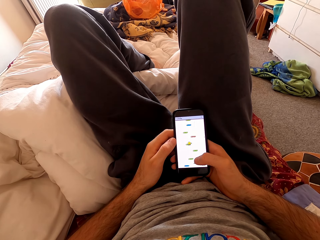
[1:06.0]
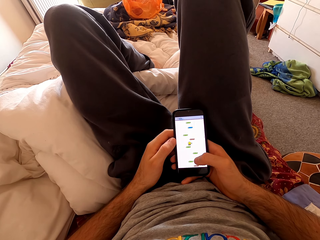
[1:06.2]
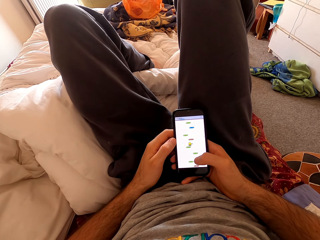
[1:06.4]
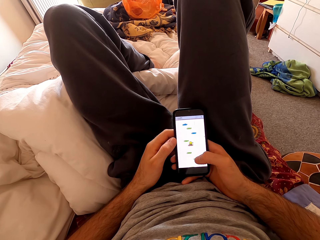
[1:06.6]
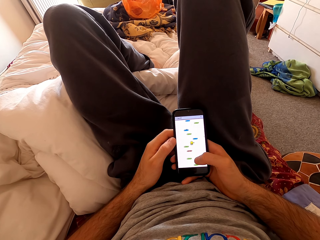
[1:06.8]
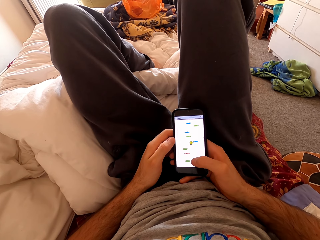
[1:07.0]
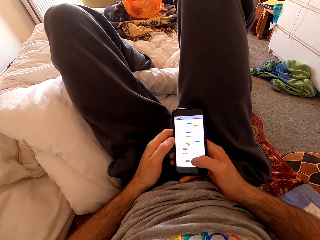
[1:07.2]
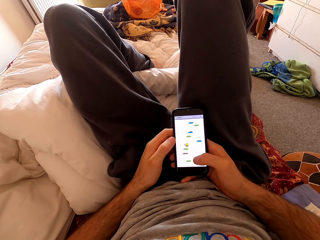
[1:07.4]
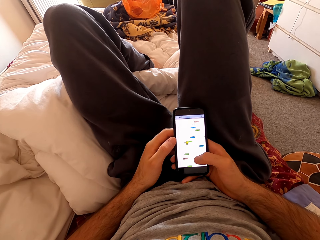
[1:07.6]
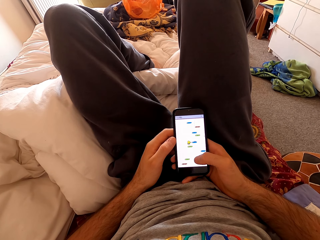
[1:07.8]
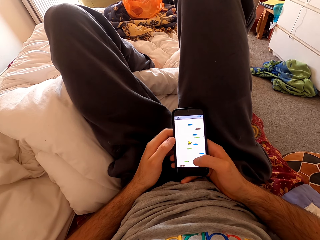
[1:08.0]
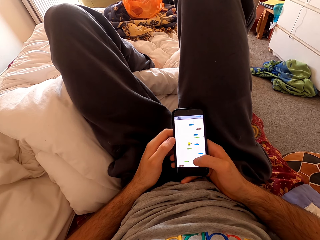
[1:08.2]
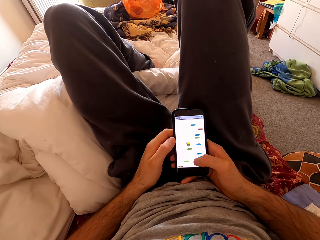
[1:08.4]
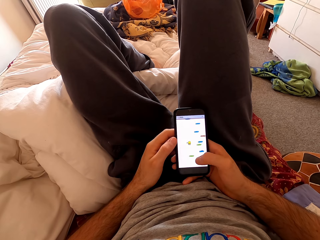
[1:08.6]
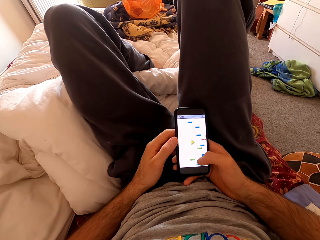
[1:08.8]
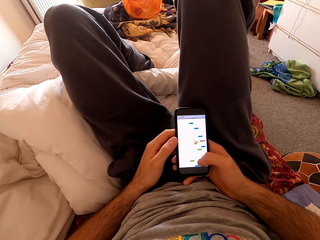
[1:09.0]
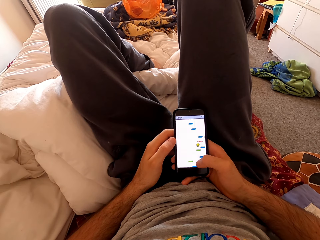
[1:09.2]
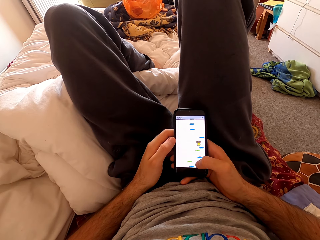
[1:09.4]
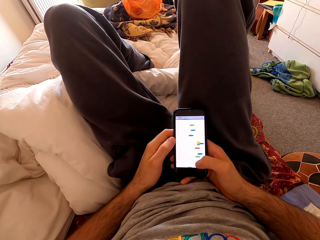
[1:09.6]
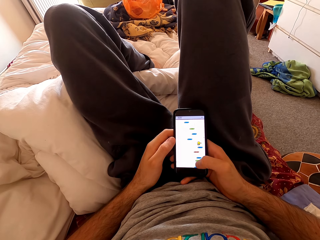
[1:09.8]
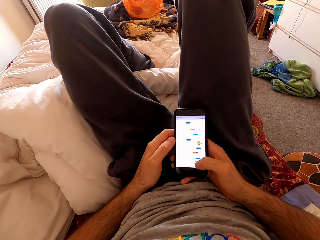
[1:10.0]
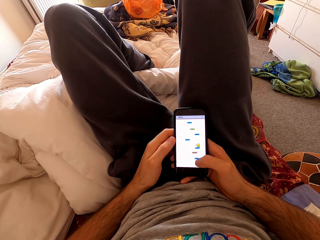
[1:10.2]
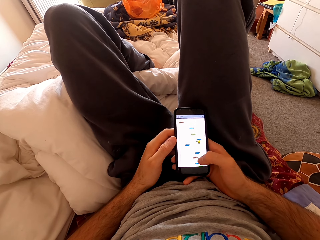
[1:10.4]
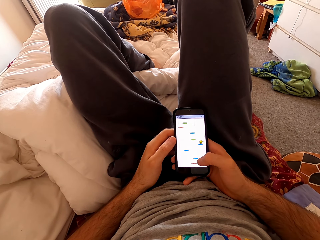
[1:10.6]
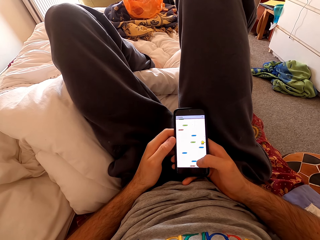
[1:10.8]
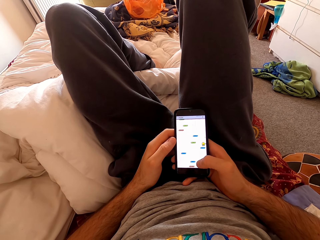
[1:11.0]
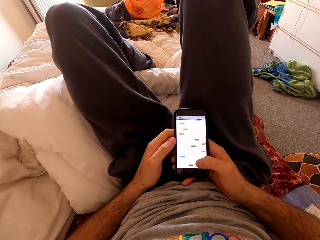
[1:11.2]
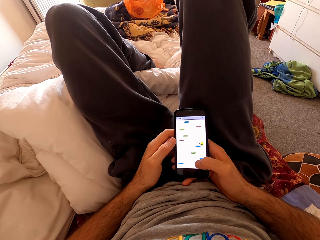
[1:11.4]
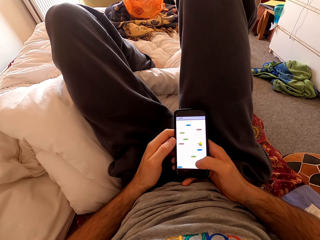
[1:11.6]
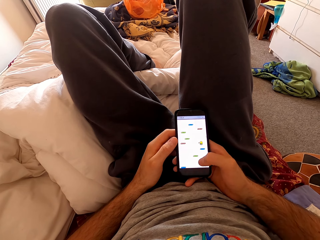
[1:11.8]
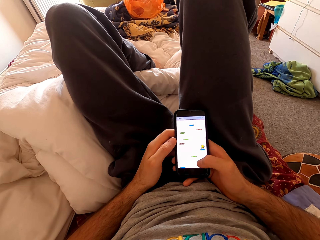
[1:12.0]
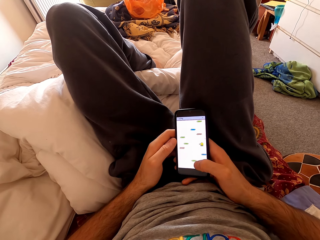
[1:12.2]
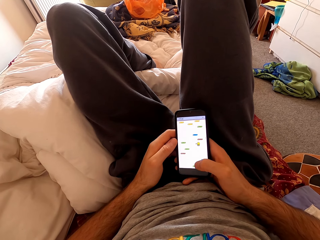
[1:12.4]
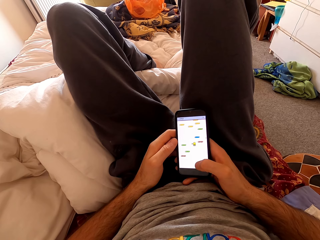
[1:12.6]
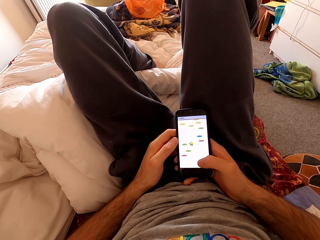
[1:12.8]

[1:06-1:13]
The camera wearer moves his hand slightly.

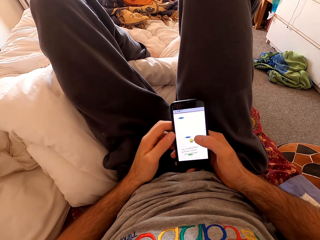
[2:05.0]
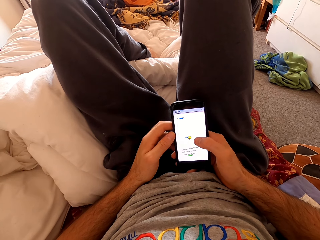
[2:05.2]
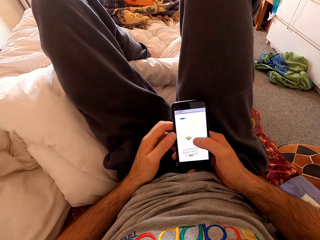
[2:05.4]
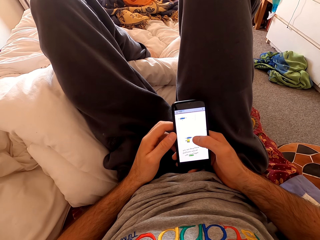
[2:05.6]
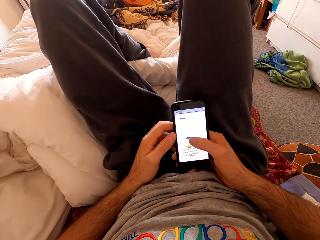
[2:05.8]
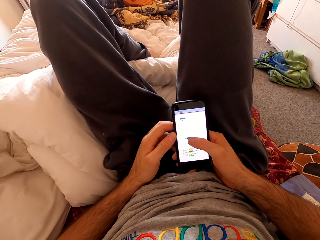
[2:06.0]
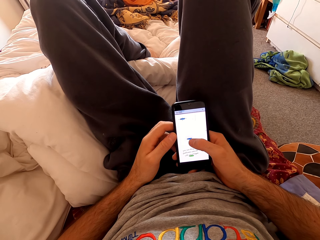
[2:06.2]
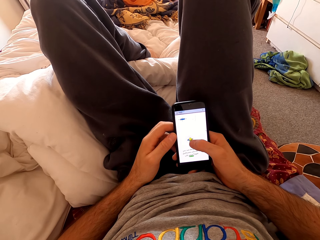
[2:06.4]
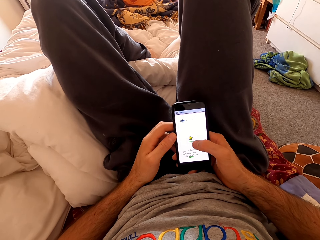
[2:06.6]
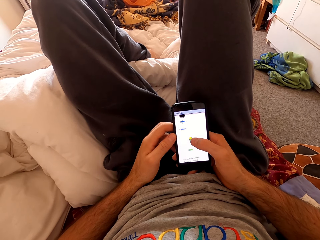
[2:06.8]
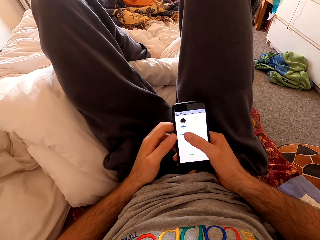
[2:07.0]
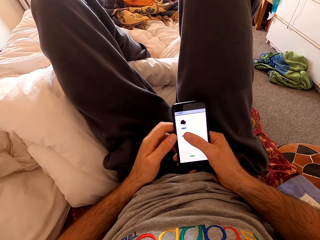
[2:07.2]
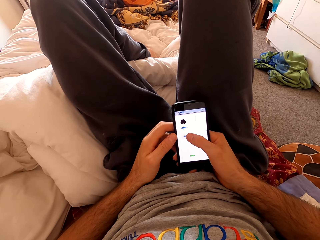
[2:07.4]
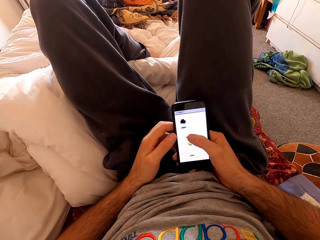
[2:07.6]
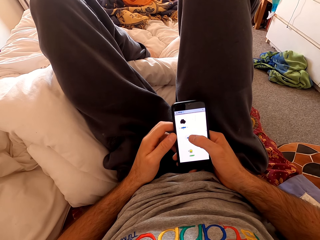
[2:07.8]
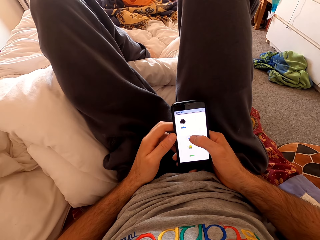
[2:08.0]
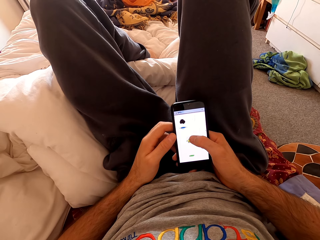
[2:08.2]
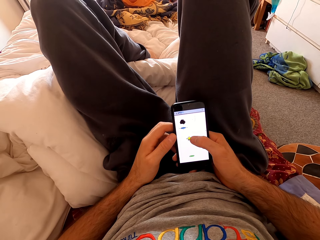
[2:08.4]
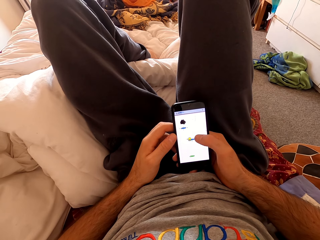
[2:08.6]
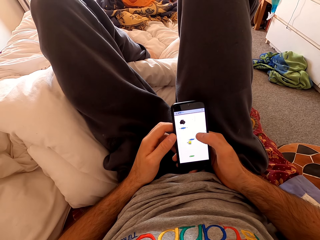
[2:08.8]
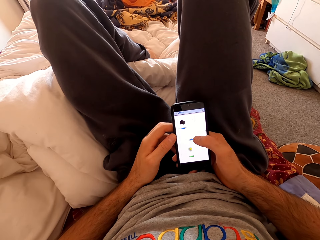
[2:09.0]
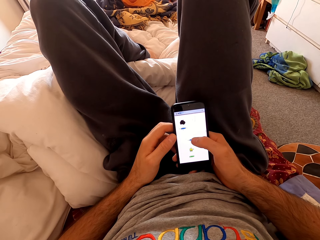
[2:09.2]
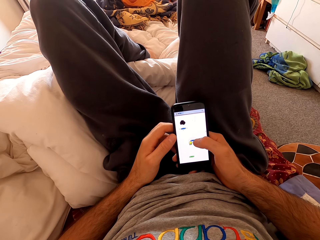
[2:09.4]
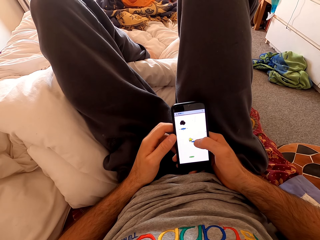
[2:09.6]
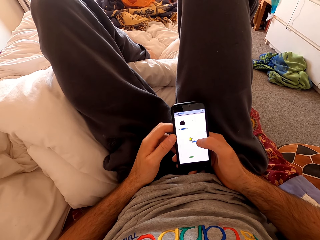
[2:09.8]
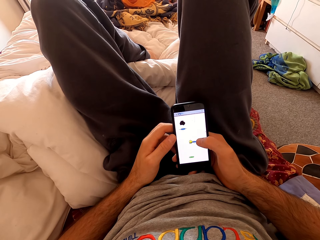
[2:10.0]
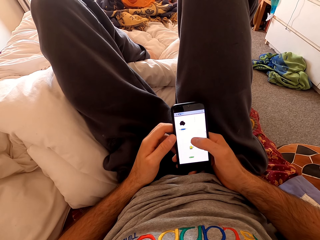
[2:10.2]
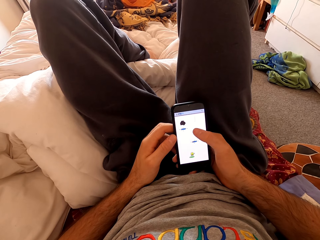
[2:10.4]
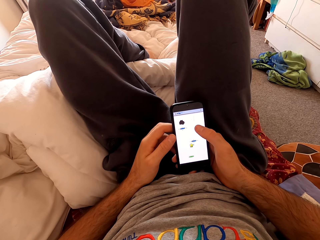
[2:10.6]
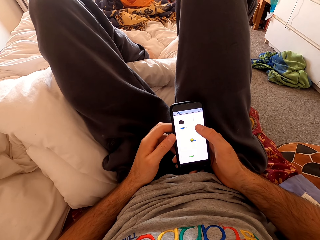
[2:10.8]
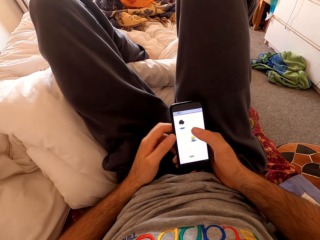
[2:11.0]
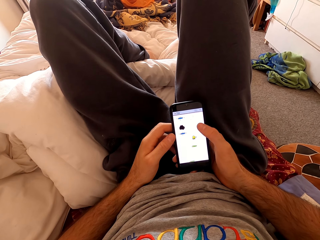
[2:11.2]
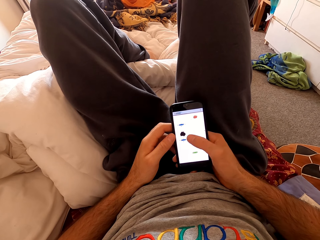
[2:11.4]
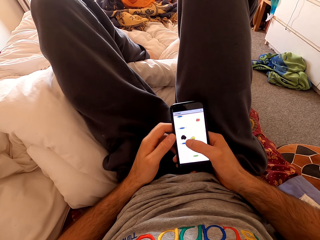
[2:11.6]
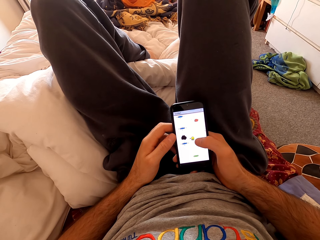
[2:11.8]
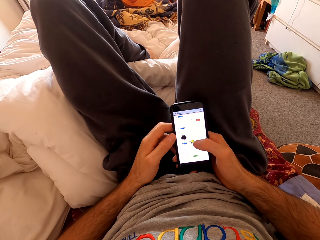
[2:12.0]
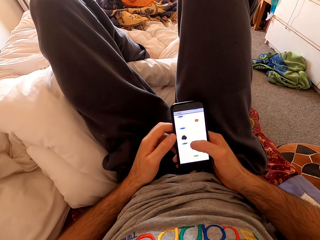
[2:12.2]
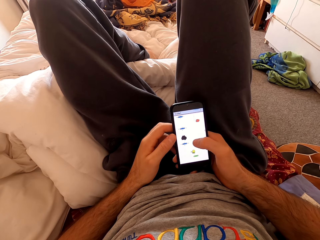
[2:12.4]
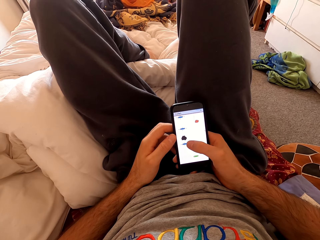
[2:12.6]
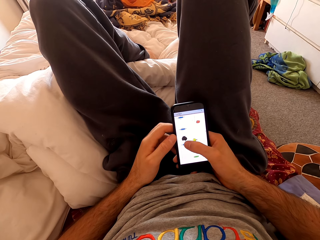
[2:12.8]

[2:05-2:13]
The camera wearer holds the screen. He moves his hand around the screen.

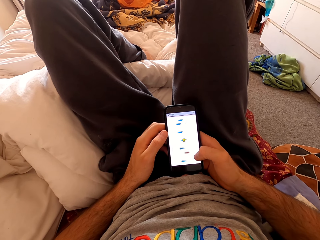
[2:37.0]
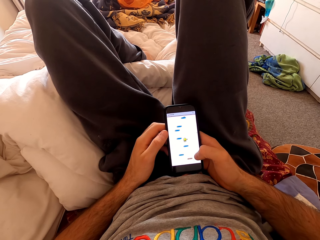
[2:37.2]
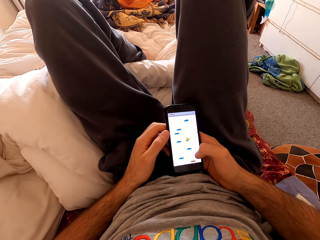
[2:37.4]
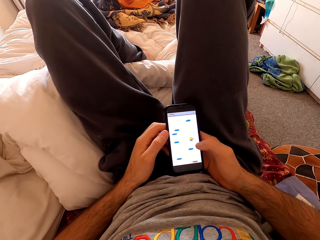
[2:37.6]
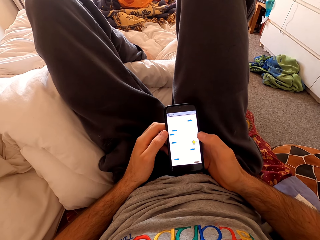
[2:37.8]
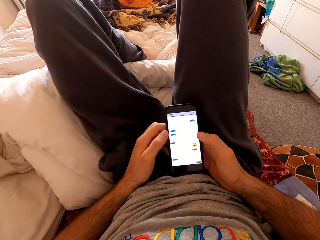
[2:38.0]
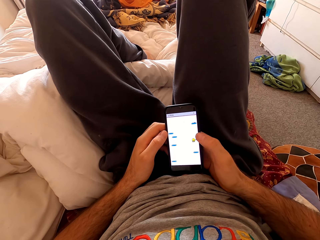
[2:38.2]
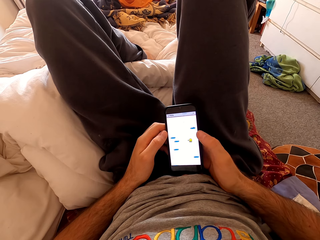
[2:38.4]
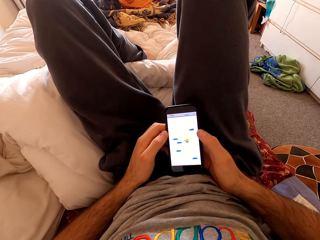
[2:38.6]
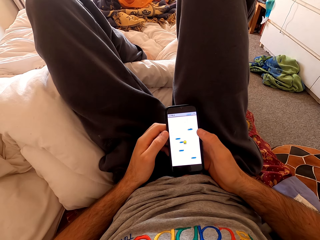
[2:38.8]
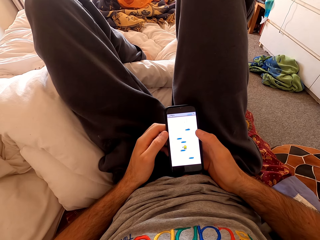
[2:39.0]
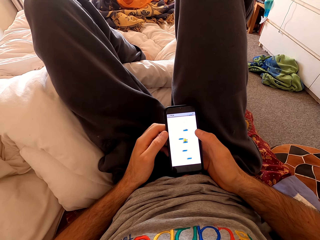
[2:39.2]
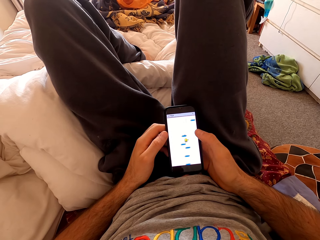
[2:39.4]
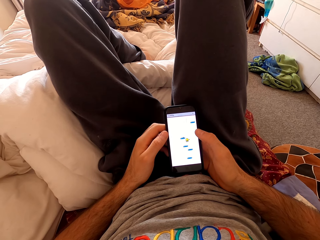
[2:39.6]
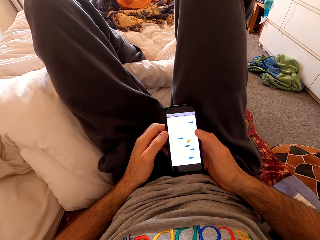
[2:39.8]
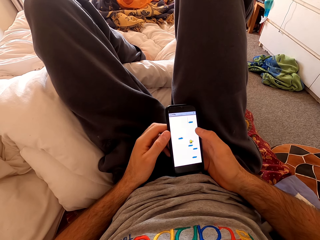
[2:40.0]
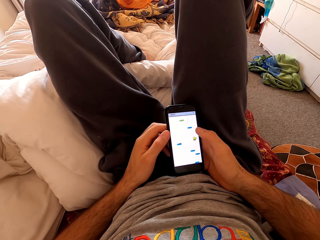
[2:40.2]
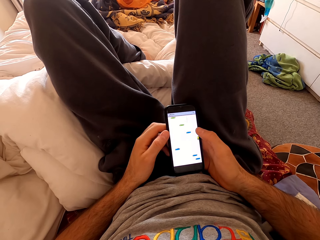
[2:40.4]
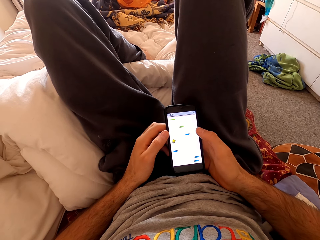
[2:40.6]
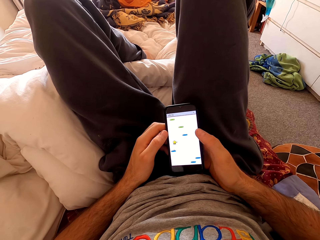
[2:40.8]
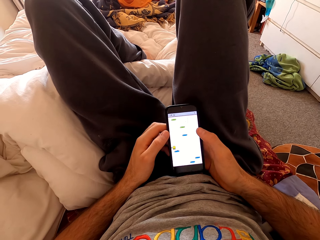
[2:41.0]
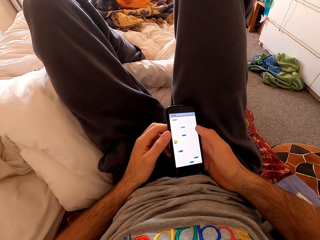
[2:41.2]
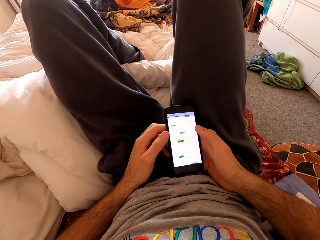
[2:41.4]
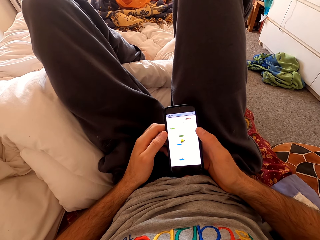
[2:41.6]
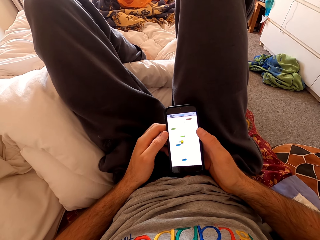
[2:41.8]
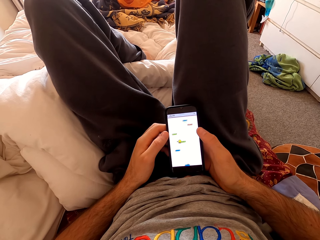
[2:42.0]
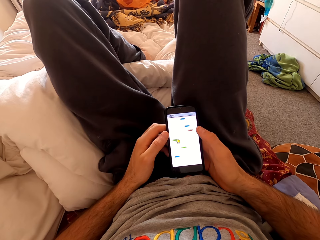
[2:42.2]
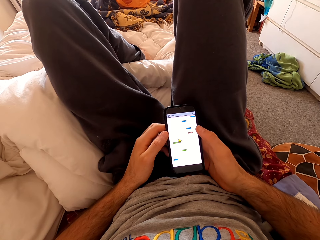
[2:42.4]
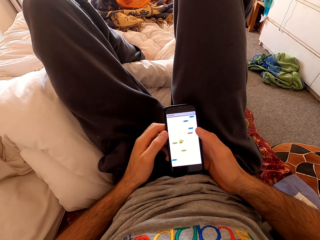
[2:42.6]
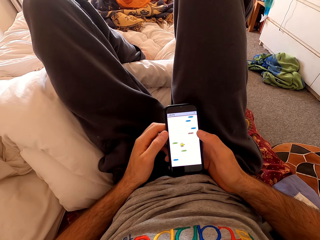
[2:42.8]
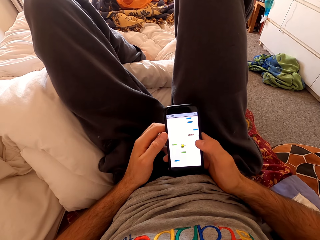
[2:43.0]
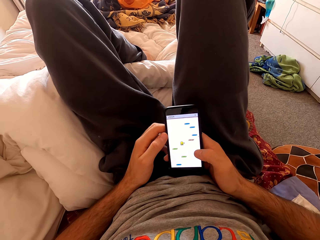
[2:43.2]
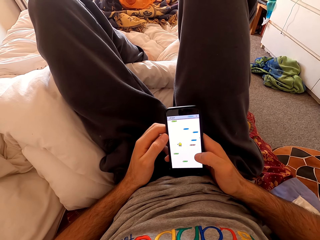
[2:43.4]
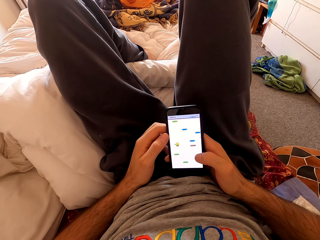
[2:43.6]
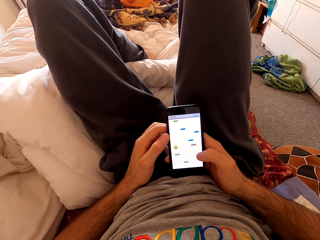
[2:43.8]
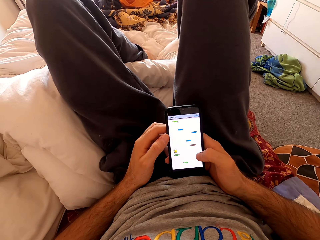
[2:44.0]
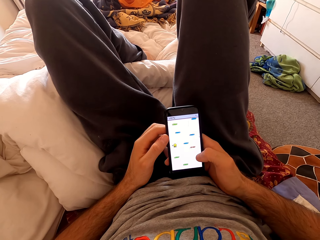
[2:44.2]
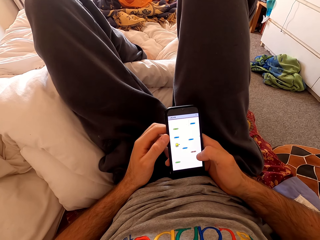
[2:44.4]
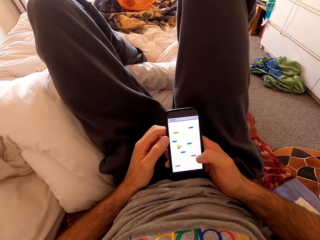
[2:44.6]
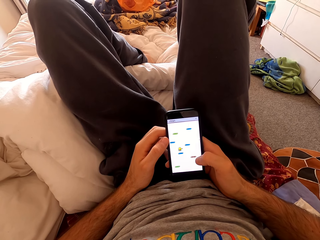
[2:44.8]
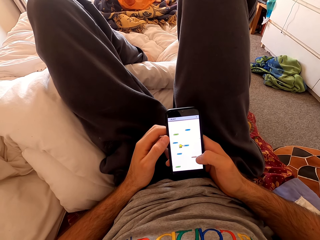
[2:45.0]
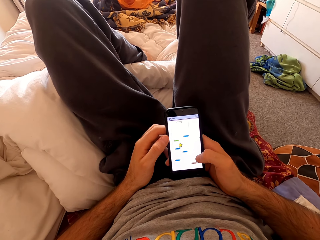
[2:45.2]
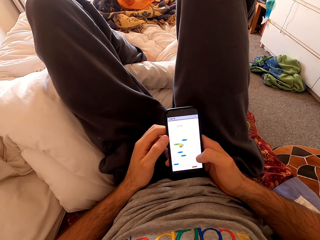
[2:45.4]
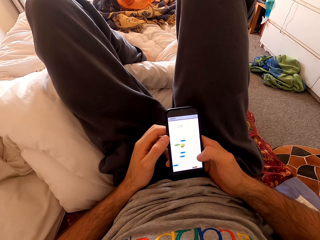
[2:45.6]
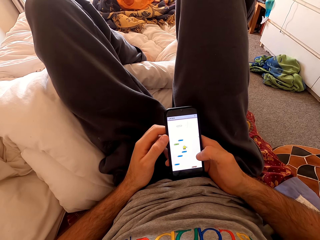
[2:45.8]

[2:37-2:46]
The camera wearer removes his hand from the screen. He moves his phone right slightly.
